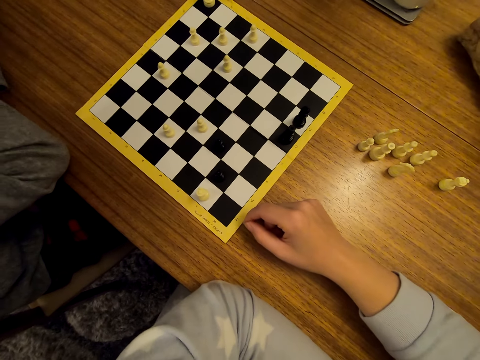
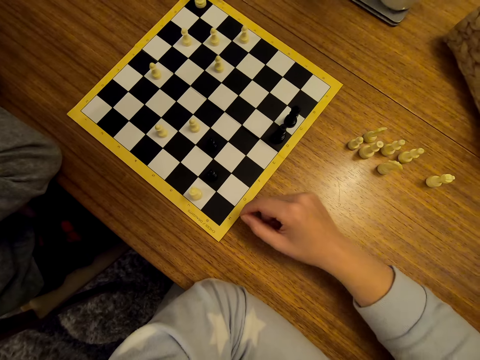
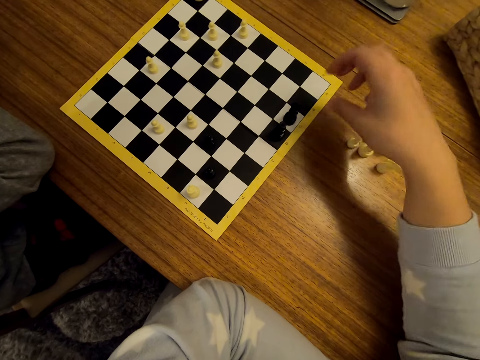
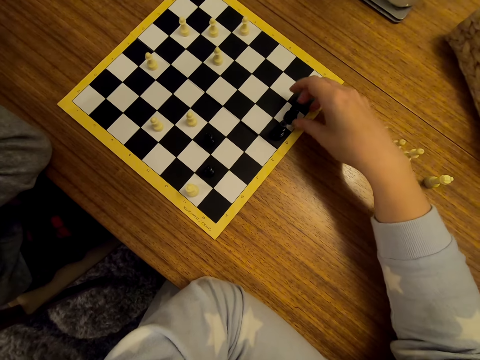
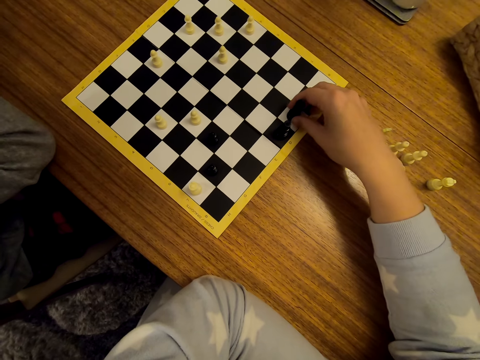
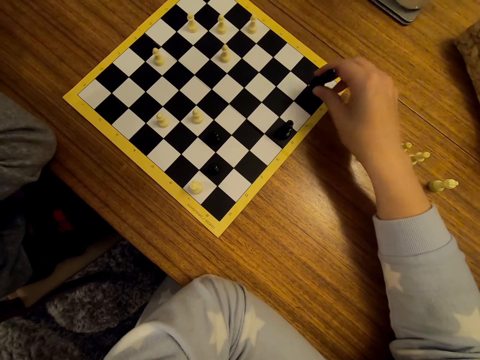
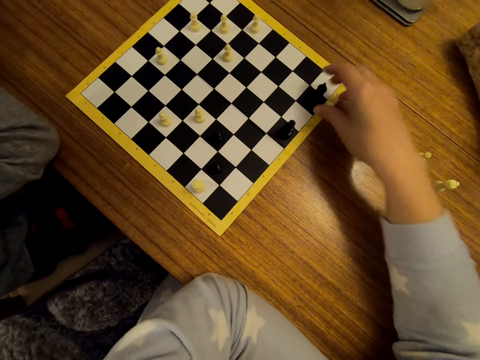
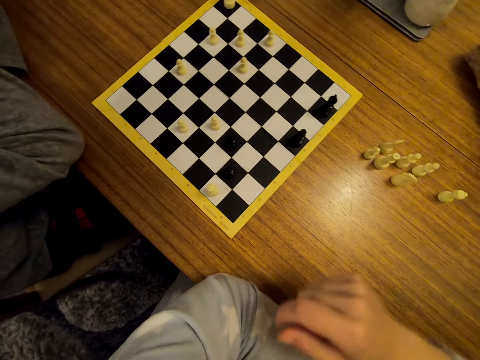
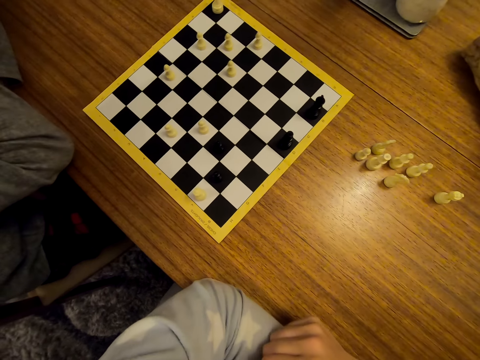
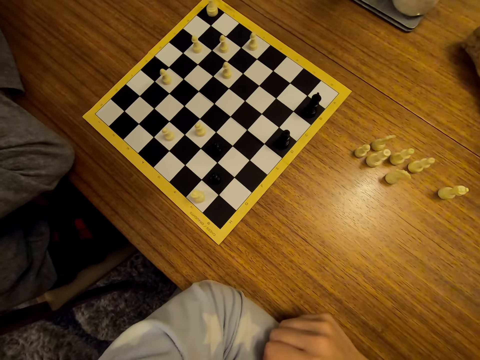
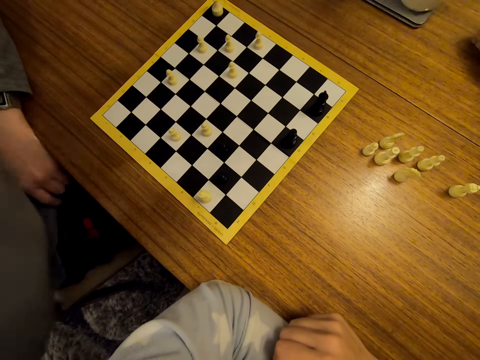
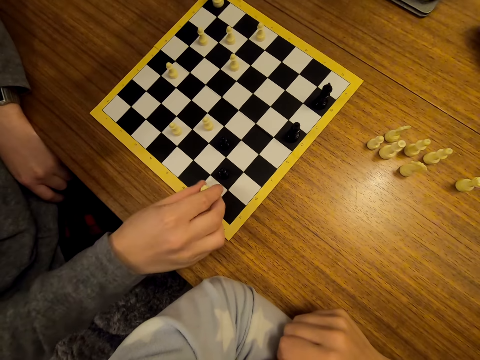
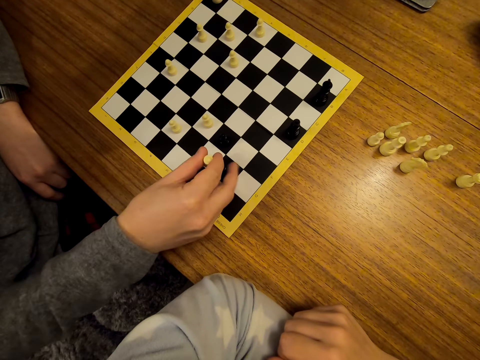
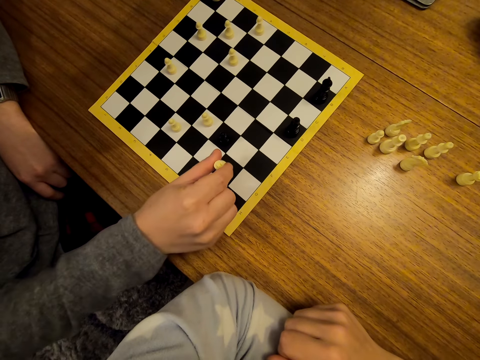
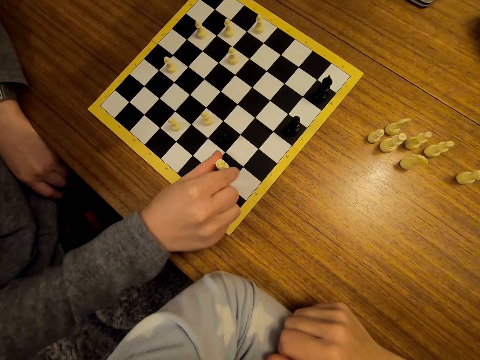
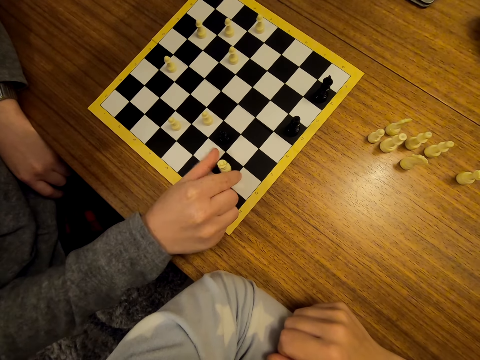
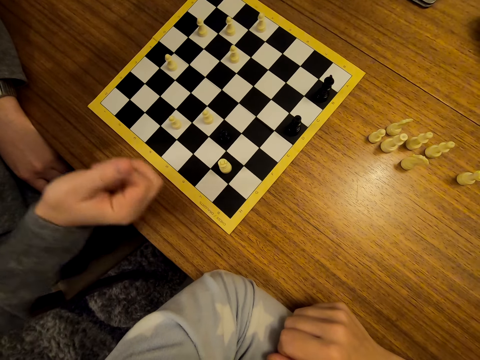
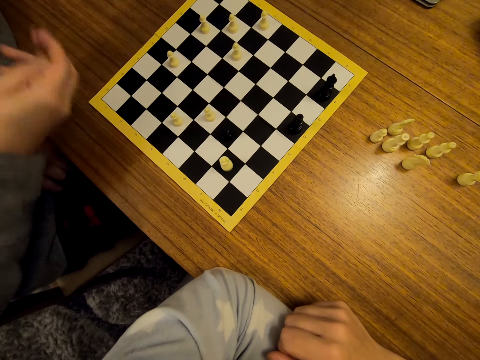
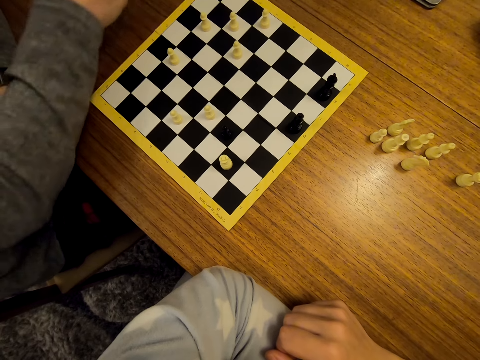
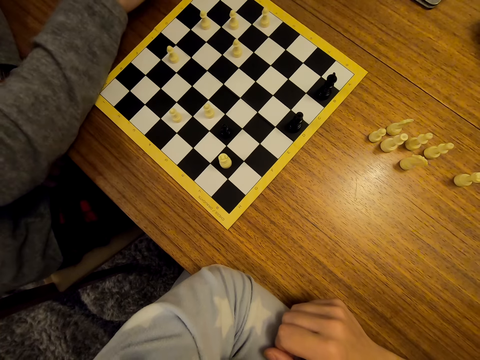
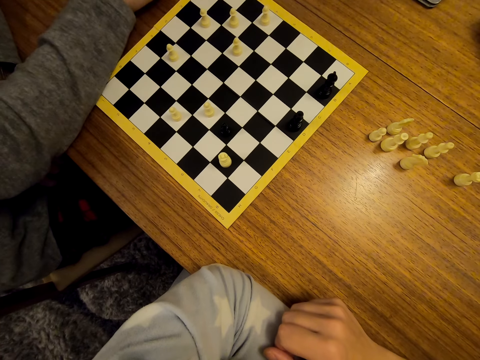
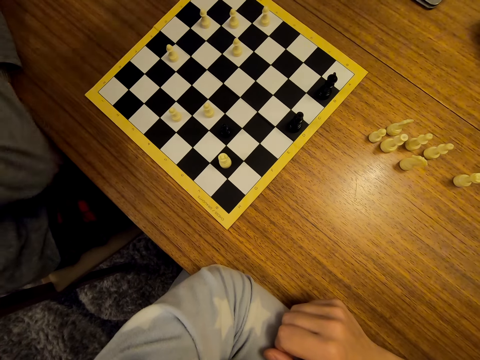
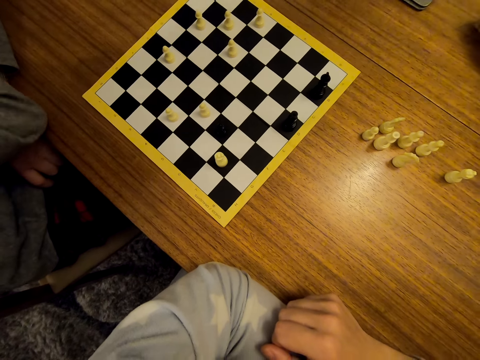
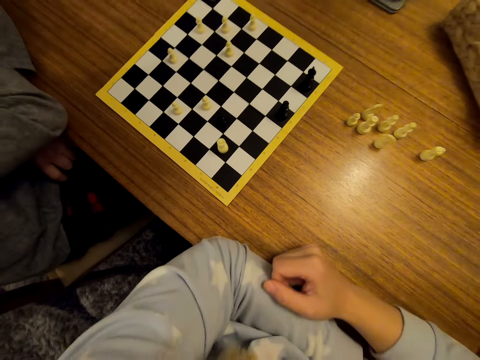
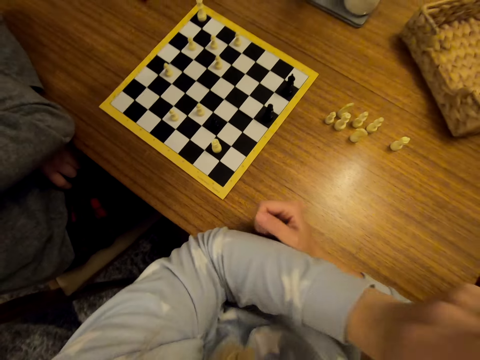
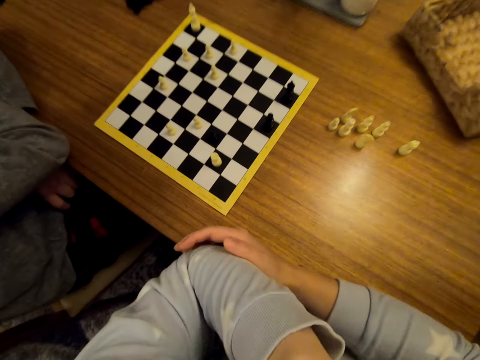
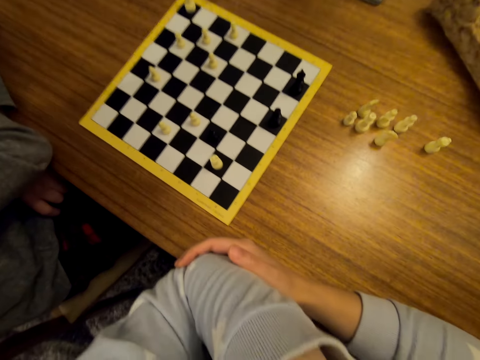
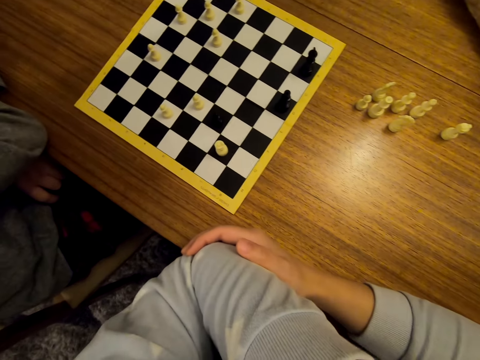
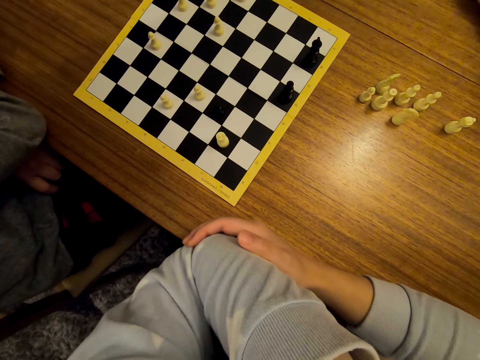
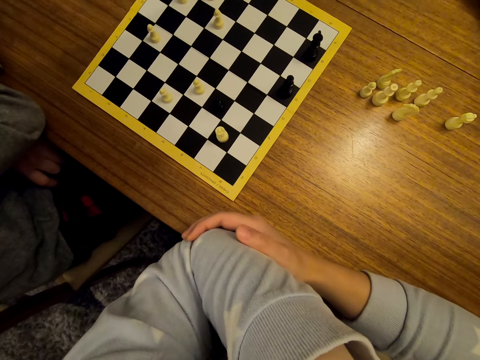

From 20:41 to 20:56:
The camera wearer shifts a chess piece on the chess board. They stare at the chess on the table. A man shifts a chess piece on the chess board, picks another chess piece on the board, and drops the chess piece on the table. The man stares at the chess on the table.

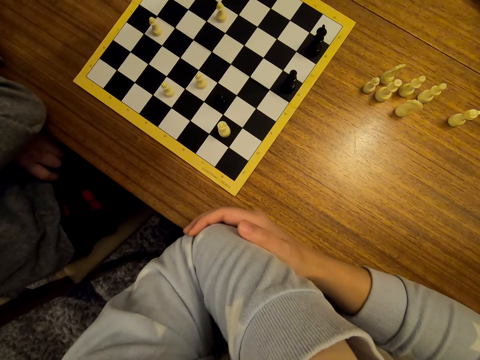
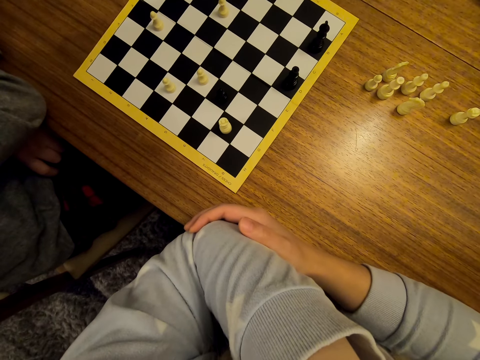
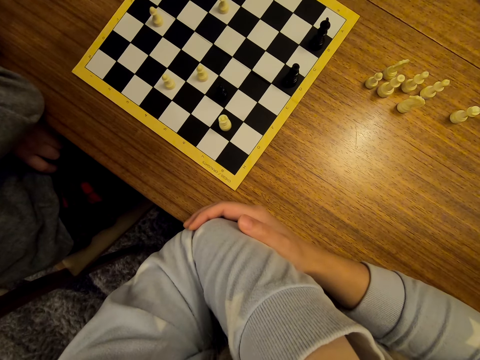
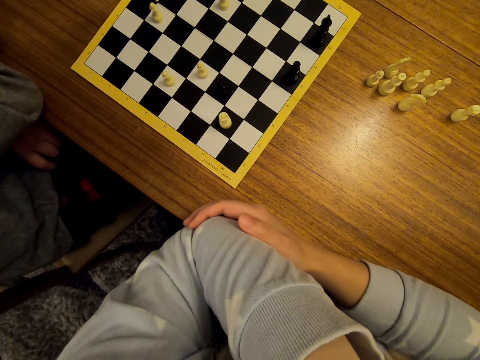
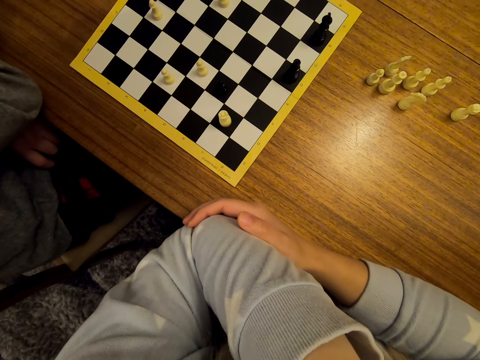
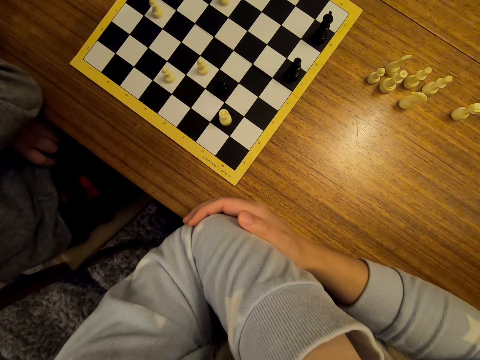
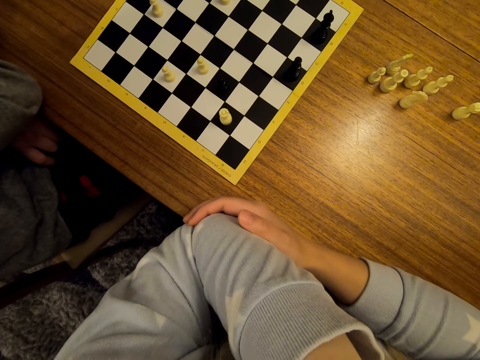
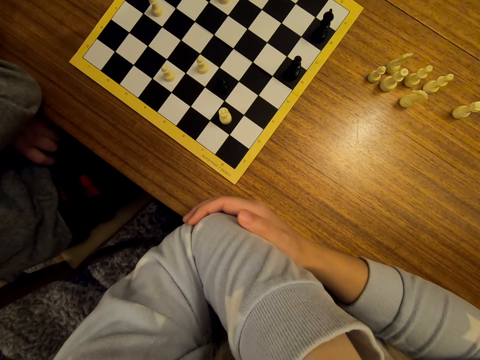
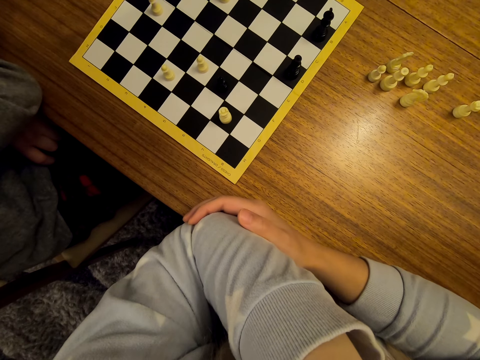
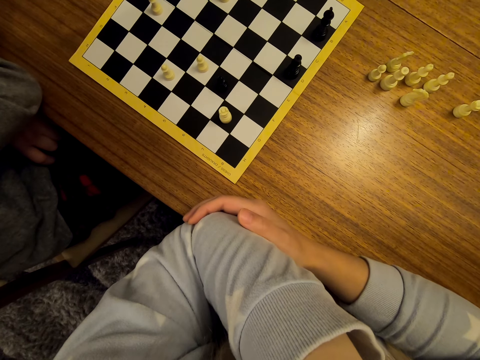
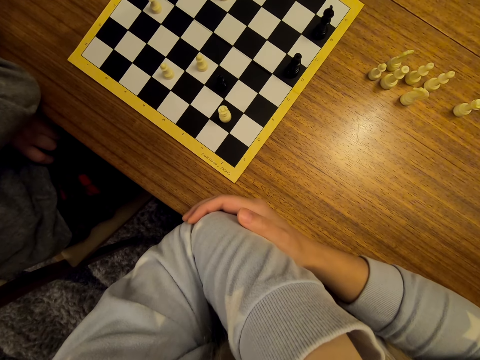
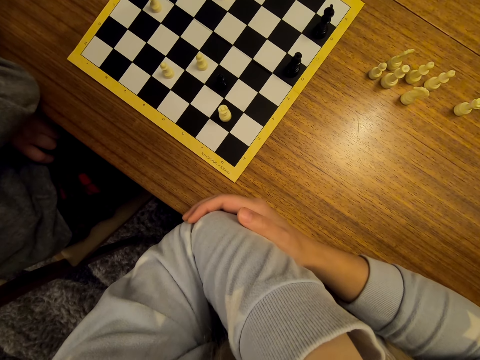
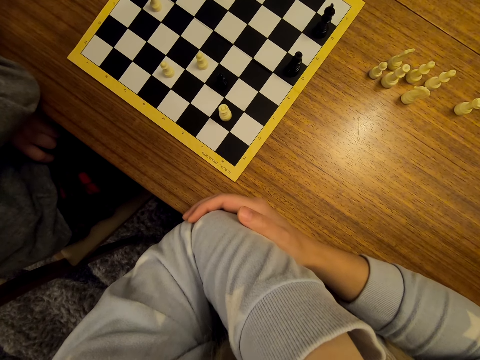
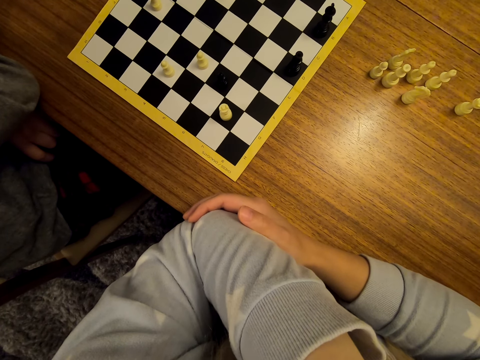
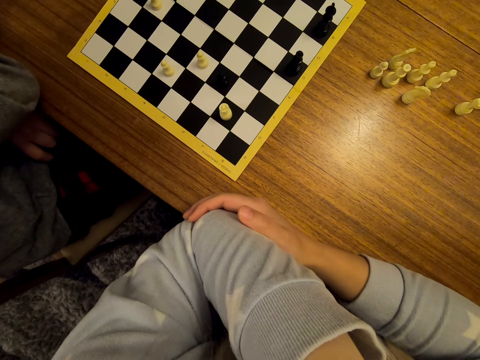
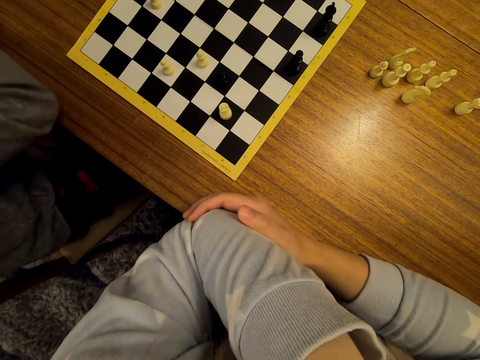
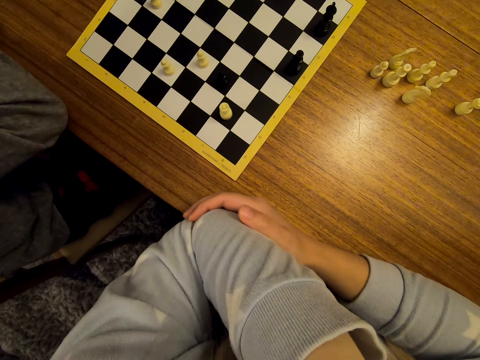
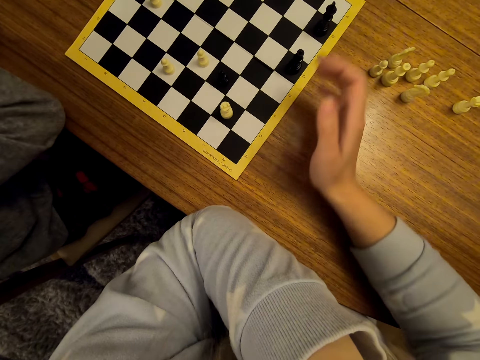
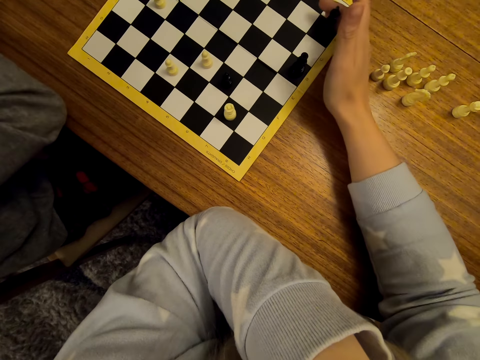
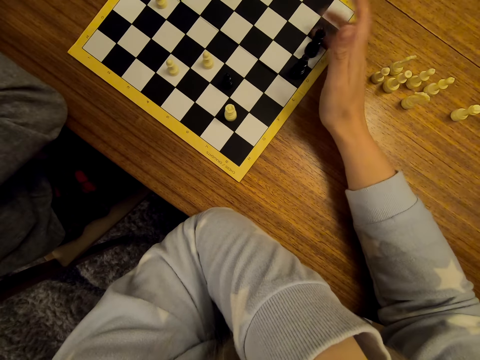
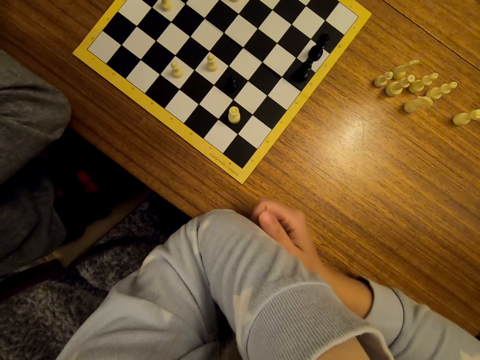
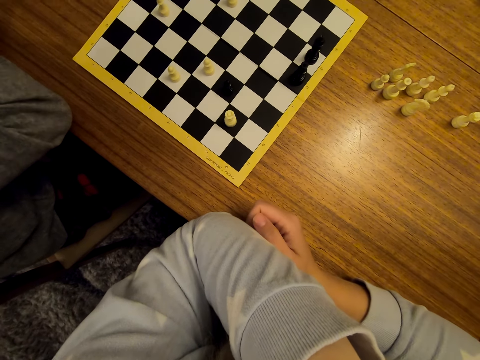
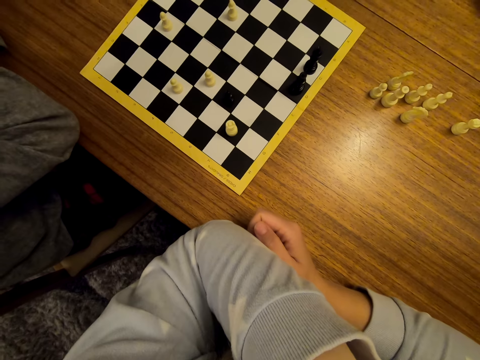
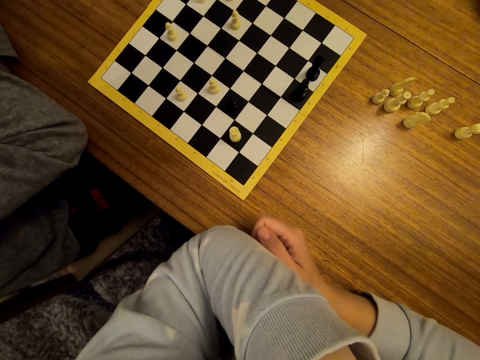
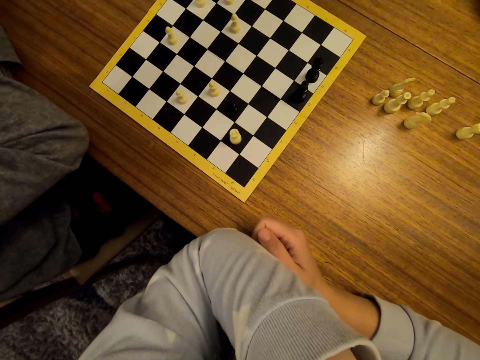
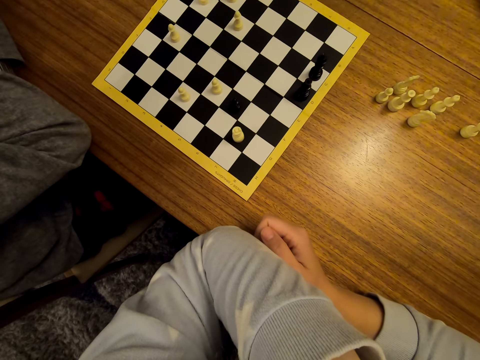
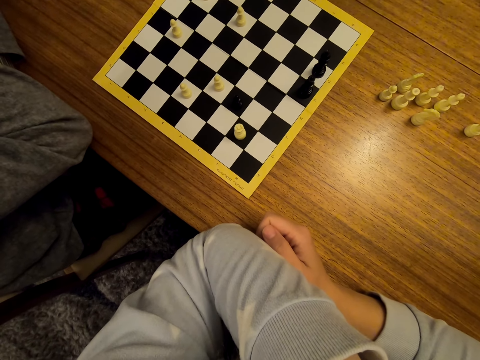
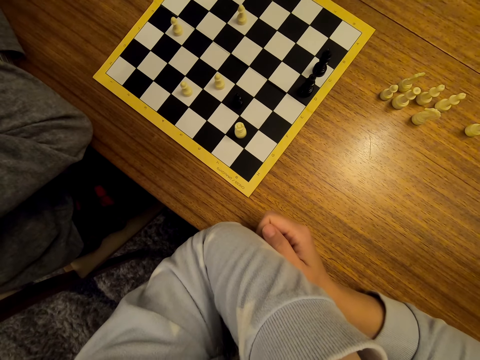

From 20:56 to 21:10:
The camera wearer shifts a chess piece on the chess board and stares at the chess on the table.
